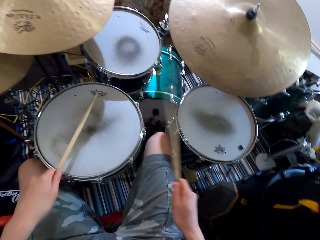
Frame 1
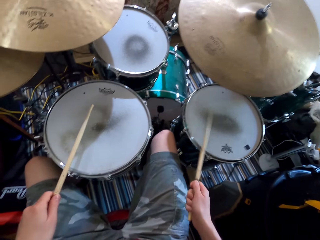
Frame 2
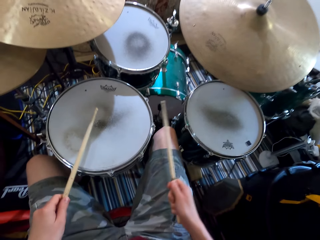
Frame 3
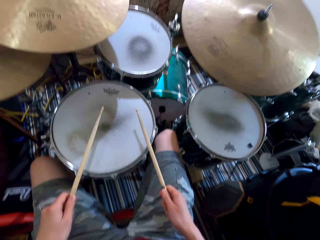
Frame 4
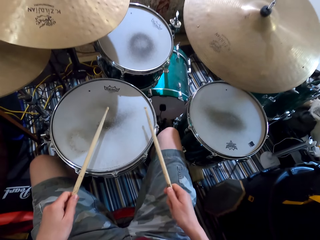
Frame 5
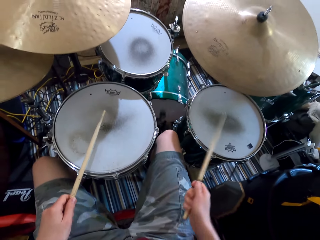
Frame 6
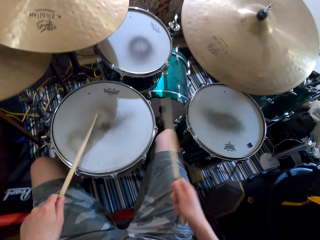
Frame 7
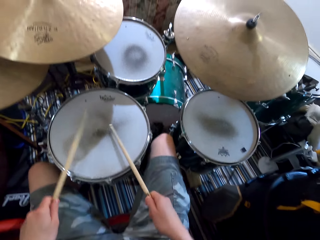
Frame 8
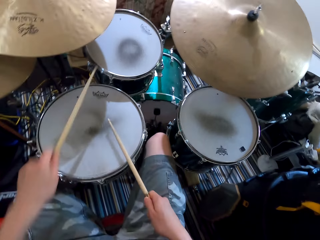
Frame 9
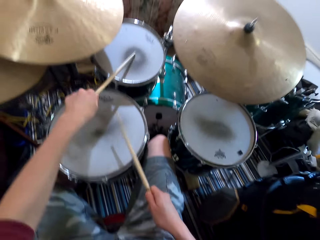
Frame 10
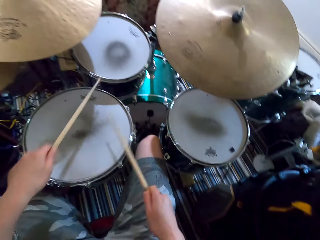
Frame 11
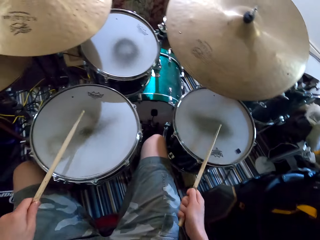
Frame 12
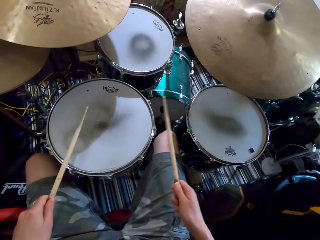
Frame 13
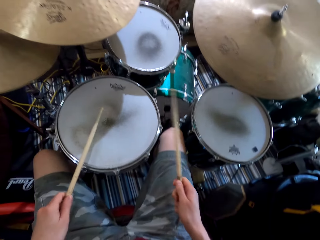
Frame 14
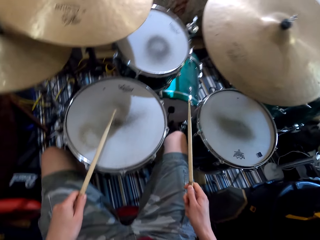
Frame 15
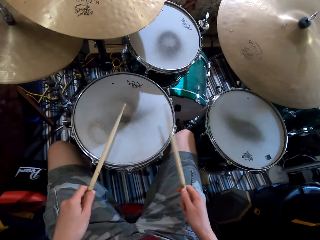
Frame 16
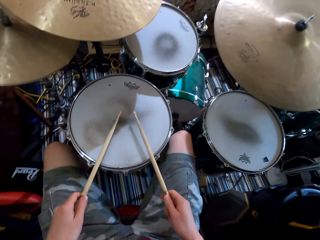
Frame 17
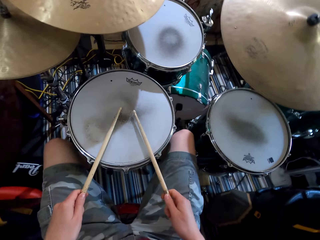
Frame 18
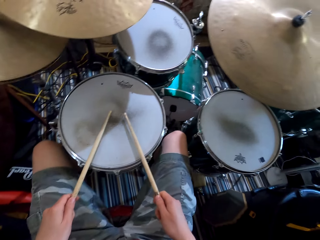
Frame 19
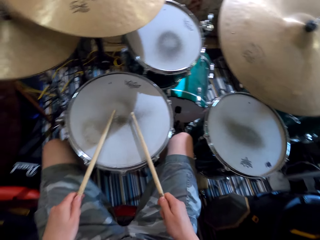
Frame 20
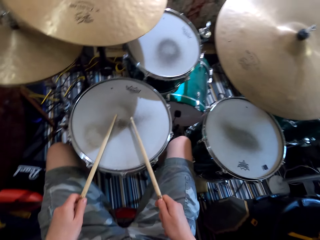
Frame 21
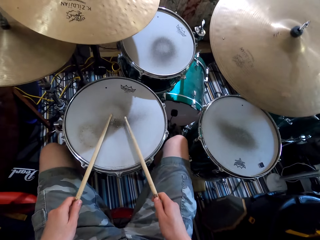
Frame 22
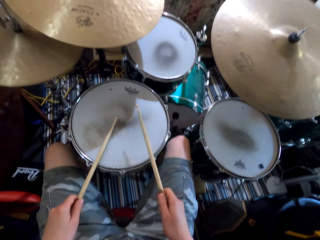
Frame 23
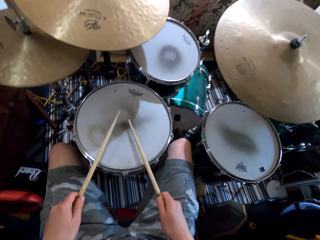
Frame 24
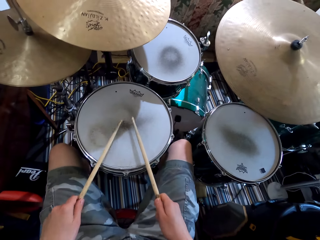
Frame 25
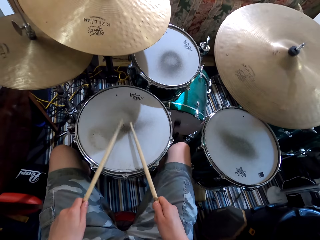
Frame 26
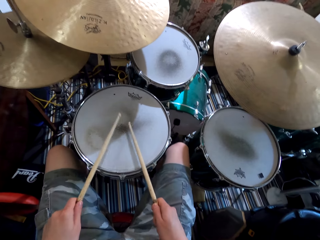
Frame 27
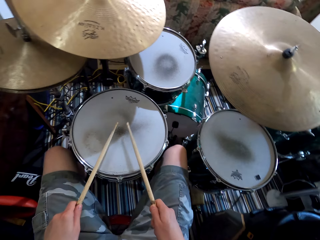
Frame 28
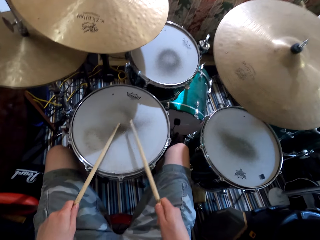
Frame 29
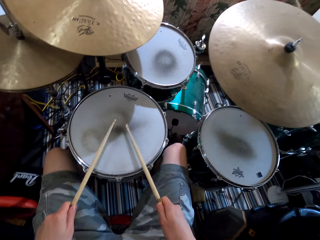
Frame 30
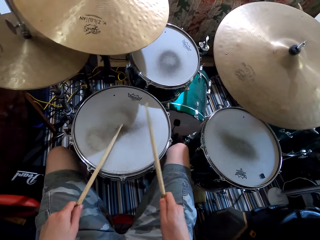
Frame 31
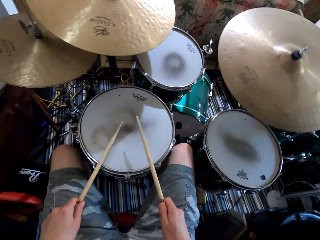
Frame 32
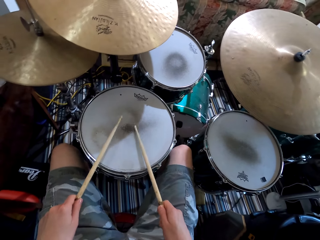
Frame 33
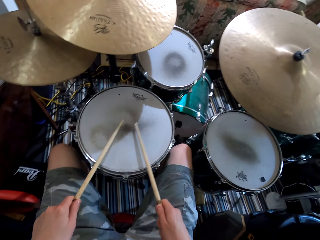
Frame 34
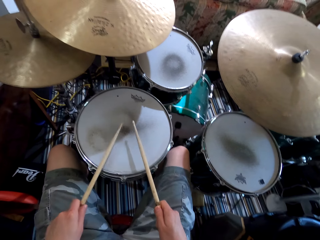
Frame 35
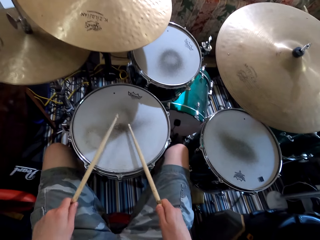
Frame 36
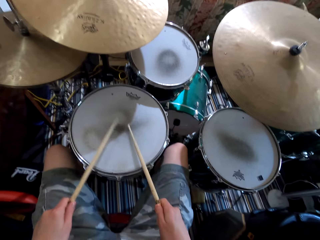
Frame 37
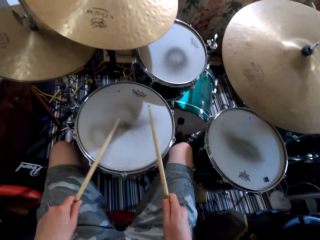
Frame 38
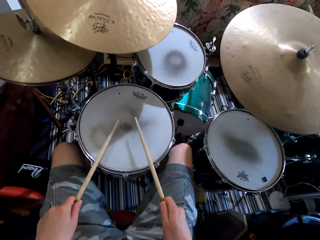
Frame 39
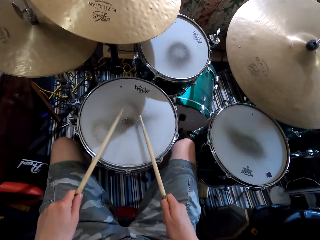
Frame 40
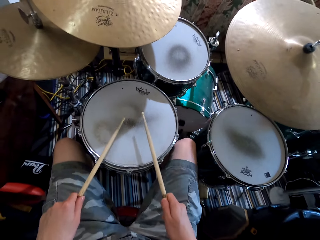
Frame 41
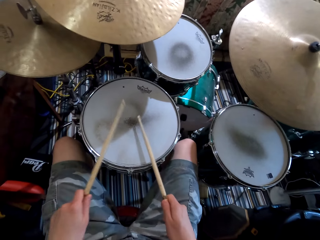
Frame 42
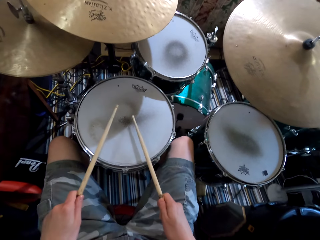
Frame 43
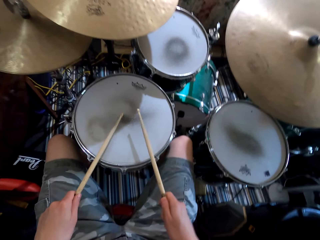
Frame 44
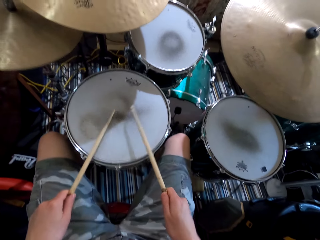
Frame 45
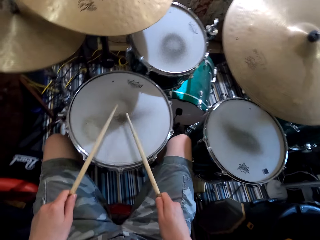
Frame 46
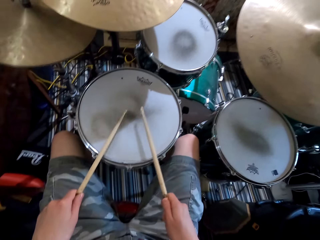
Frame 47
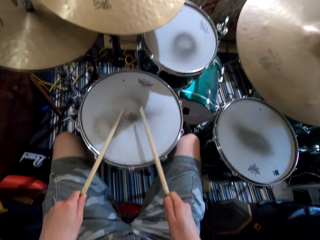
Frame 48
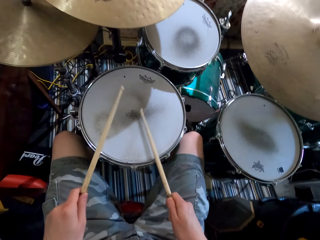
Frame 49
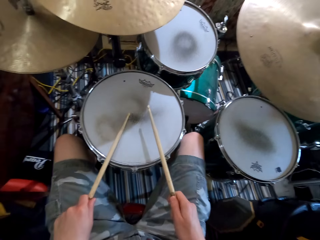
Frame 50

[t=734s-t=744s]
The camera wearer plays the drums. They shake legs. They play drums. They shake legs. They stop to play the drums. They play the drums.

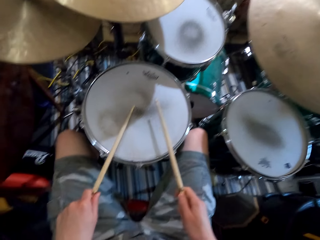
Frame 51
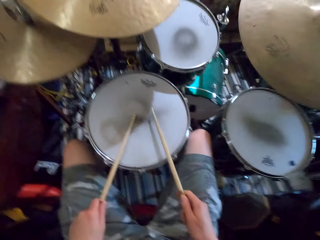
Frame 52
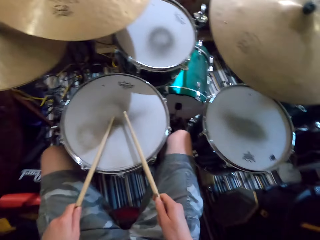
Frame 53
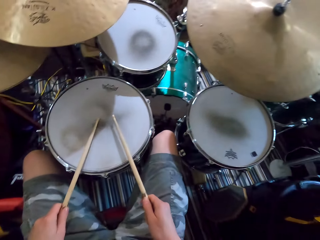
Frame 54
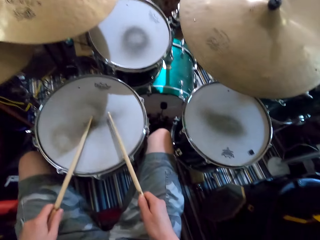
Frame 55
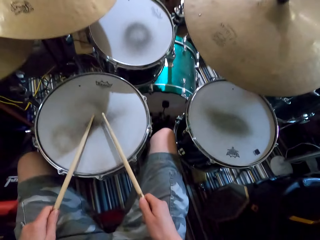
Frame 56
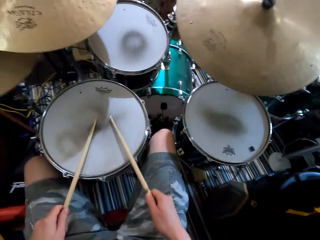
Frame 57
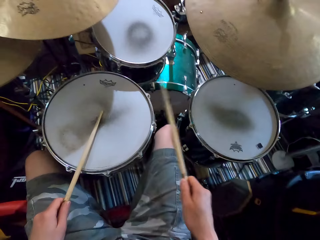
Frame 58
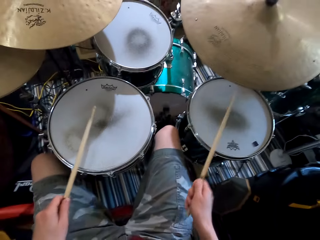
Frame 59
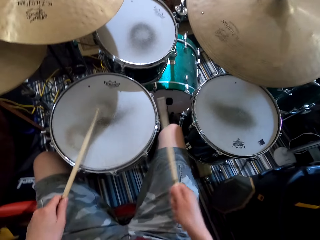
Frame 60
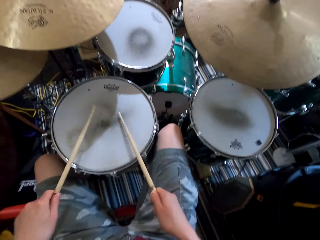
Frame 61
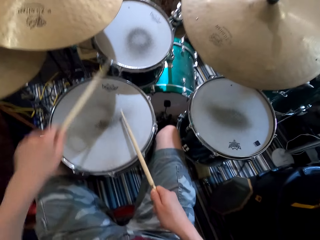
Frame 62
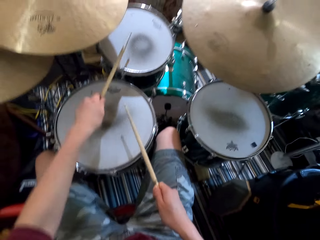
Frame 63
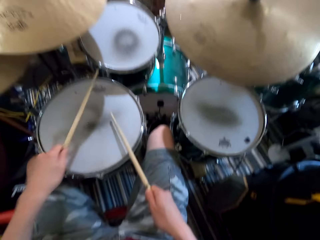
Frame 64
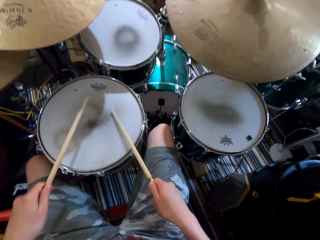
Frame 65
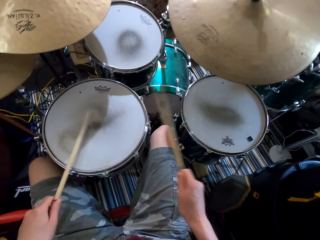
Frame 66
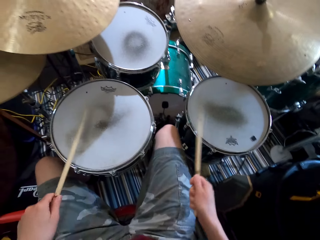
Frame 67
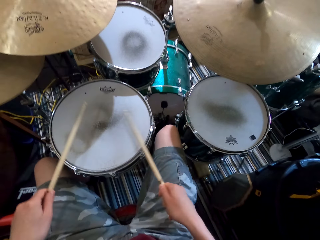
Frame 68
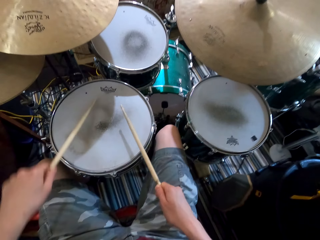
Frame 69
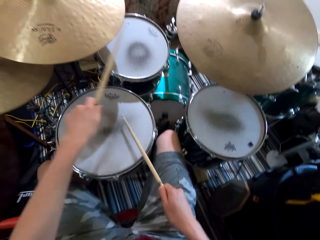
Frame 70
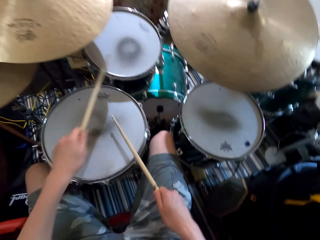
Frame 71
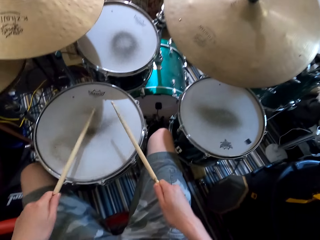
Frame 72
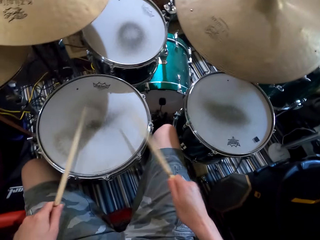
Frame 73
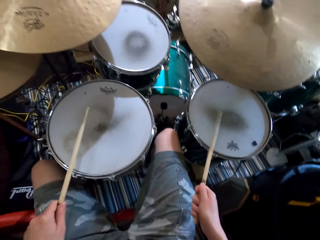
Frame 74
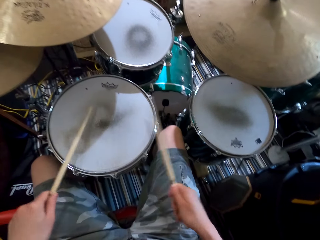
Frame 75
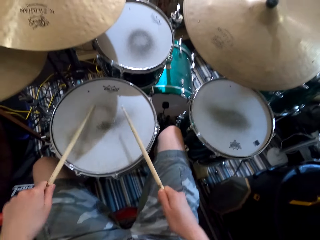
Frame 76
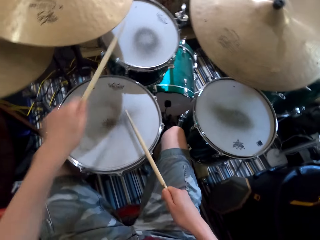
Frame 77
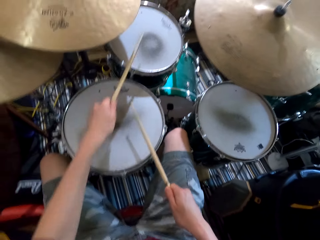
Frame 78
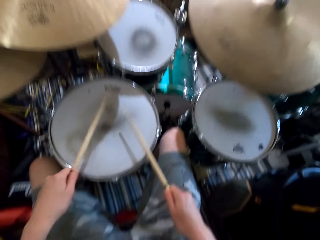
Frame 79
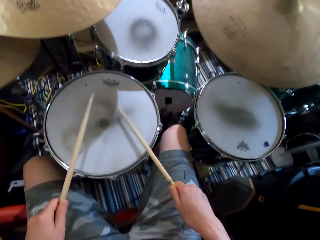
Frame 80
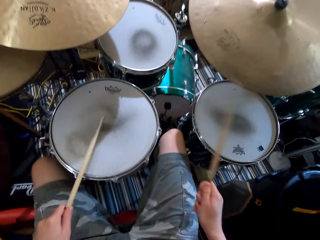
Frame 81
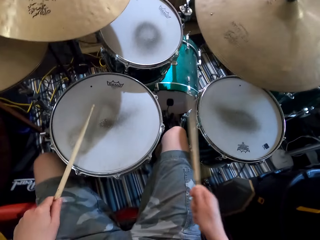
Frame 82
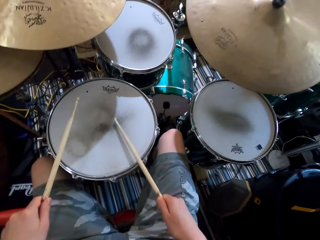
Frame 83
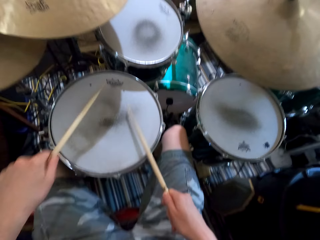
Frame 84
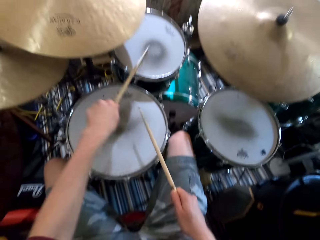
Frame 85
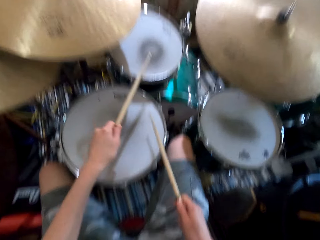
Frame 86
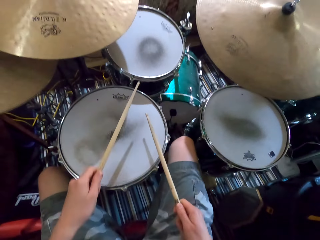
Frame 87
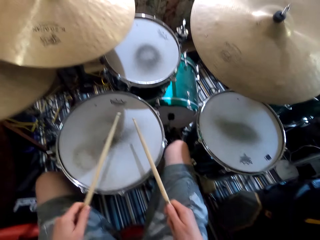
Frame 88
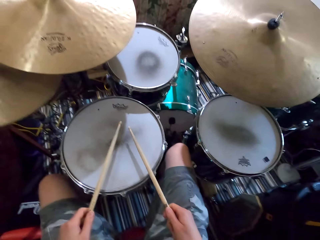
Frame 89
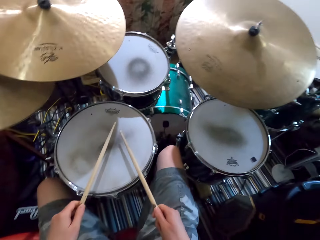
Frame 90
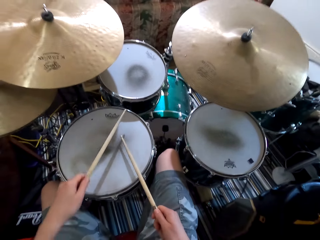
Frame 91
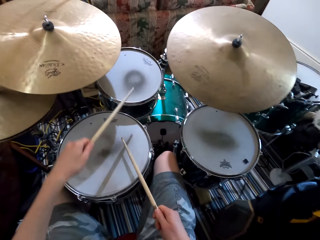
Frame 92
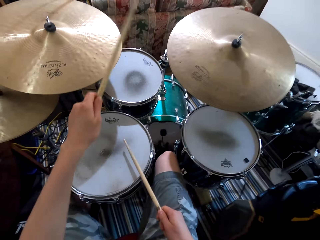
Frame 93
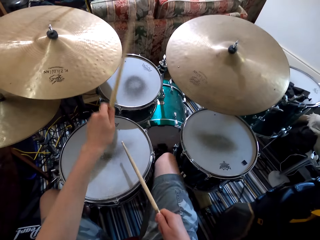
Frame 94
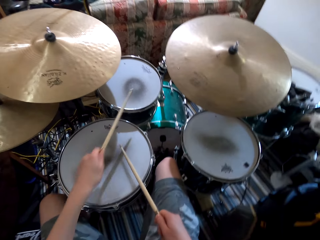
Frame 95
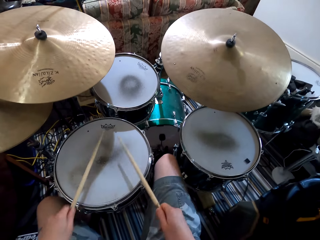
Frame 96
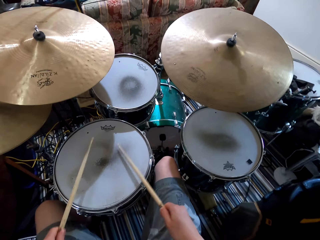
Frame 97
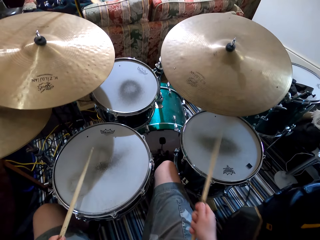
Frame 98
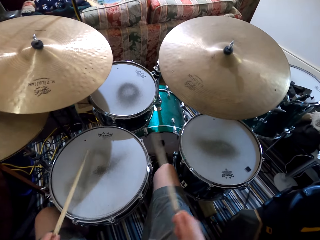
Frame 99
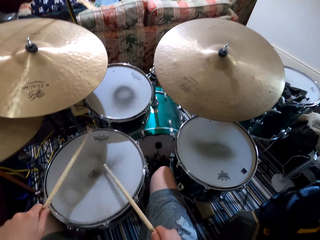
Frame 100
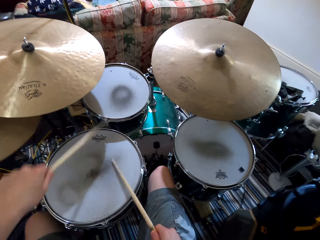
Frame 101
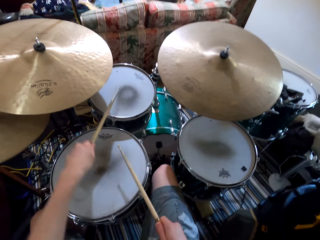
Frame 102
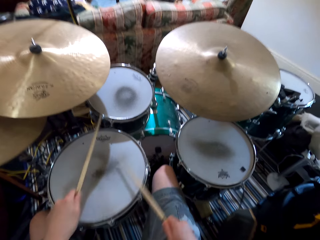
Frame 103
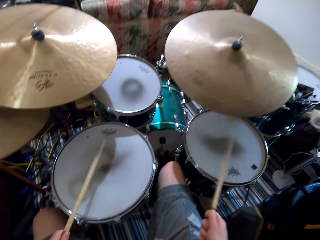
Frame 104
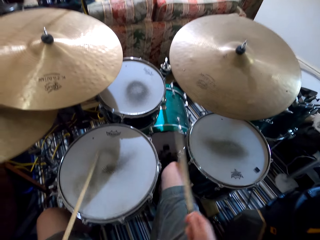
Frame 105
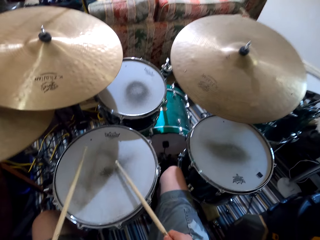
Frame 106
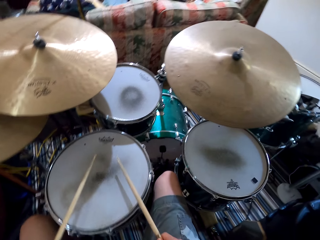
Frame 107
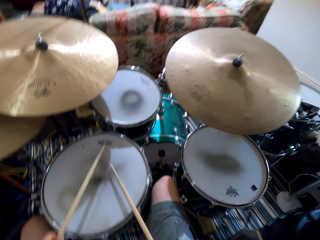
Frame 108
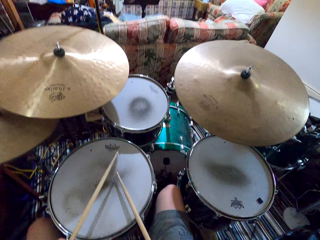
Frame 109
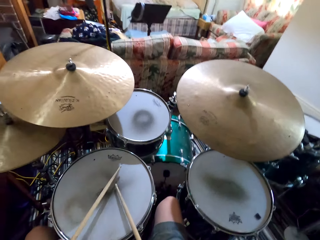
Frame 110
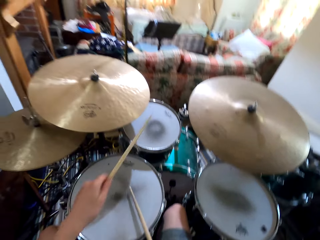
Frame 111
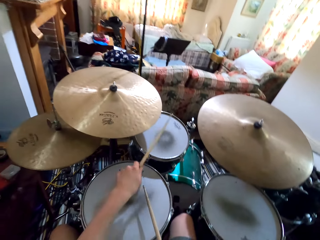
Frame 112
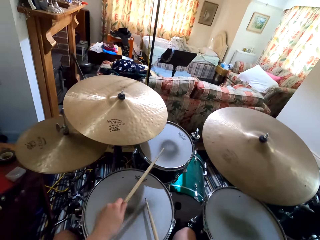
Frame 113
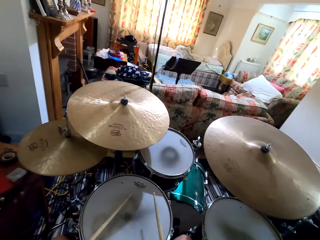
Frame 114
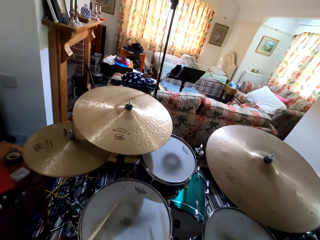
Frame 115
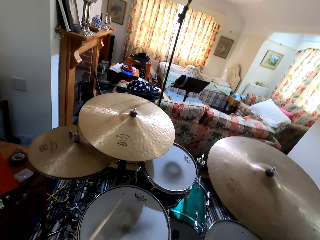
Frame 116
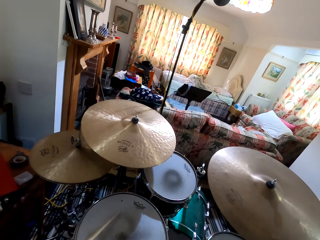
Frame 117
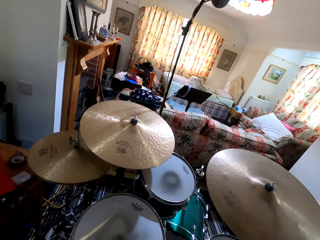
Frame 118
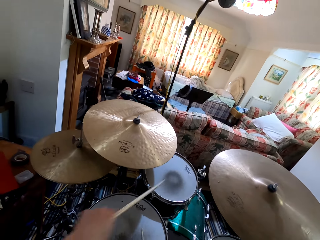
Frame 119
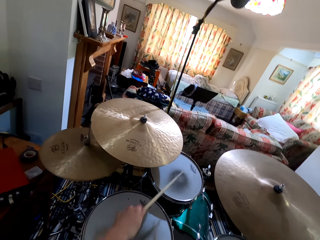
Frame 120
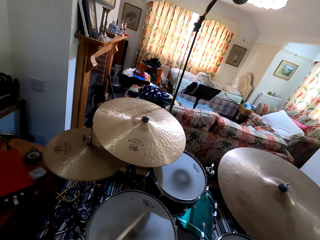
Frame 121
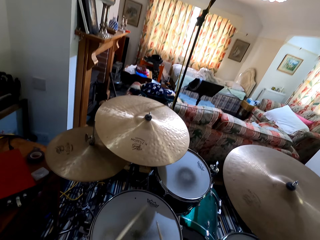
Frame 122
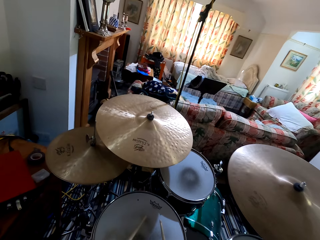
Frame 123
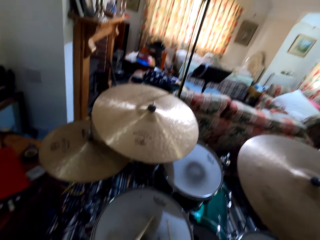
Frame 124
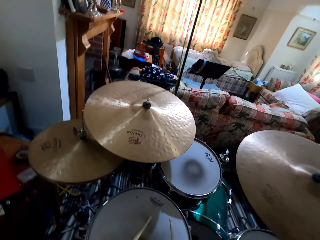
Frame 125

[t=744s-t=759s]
The camera wearer plays the drums. They shake legs. They play the drums.
